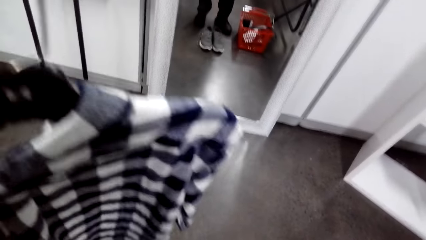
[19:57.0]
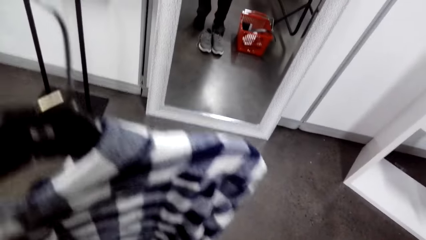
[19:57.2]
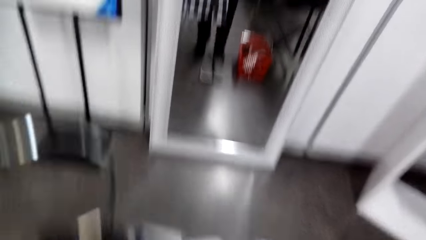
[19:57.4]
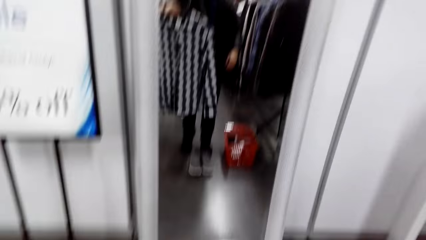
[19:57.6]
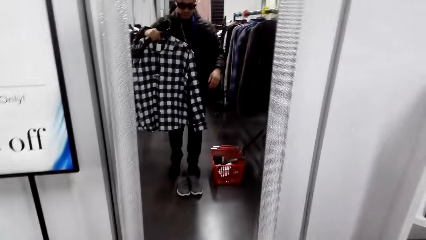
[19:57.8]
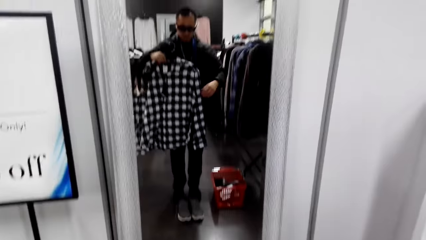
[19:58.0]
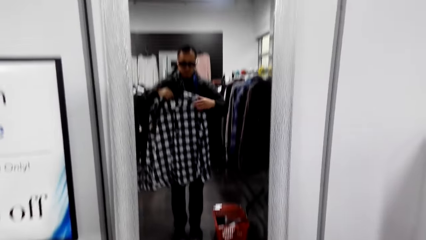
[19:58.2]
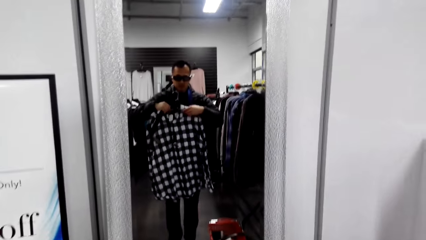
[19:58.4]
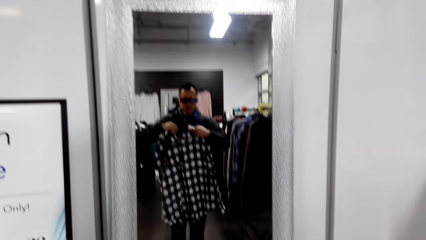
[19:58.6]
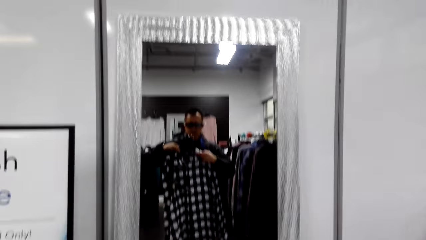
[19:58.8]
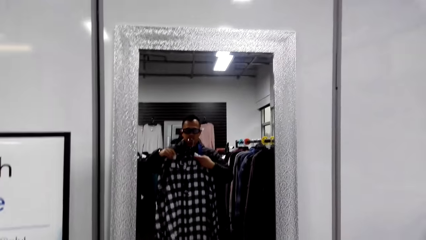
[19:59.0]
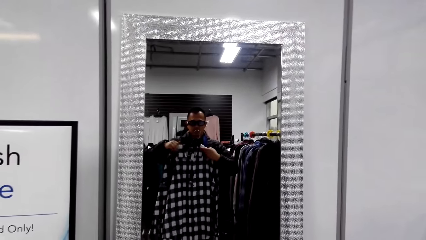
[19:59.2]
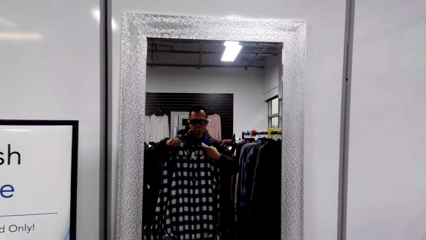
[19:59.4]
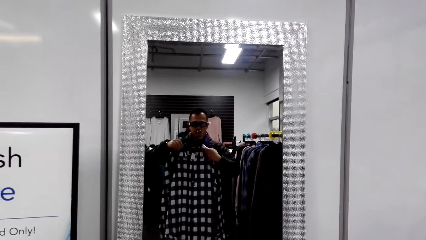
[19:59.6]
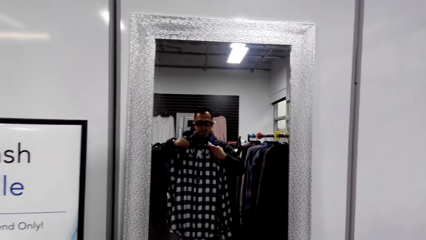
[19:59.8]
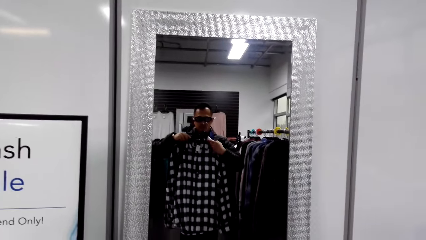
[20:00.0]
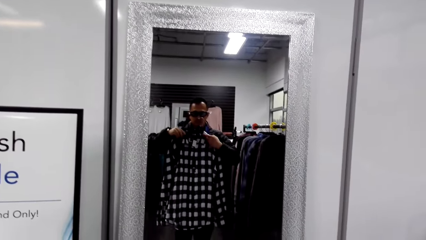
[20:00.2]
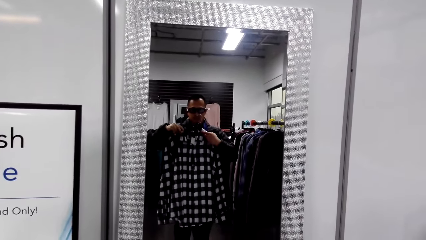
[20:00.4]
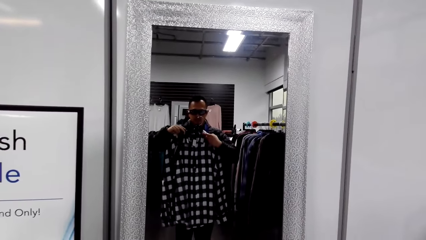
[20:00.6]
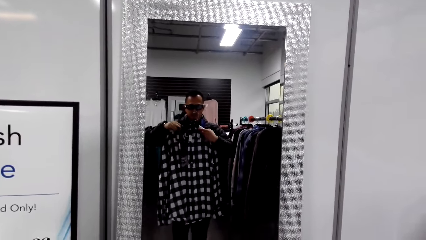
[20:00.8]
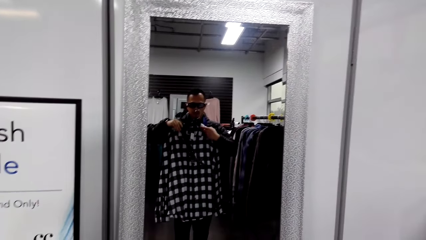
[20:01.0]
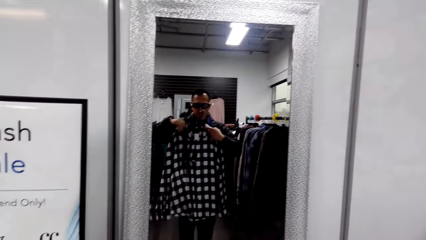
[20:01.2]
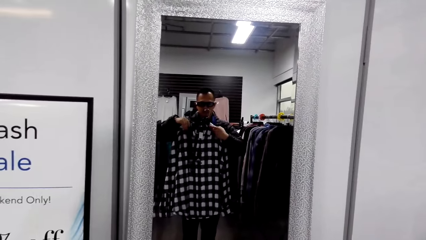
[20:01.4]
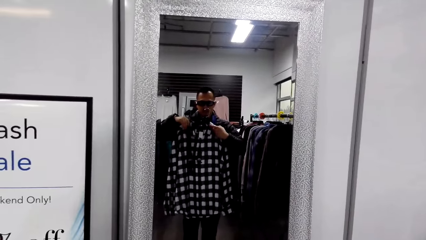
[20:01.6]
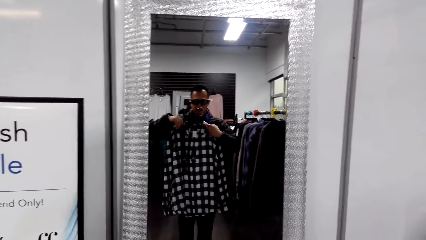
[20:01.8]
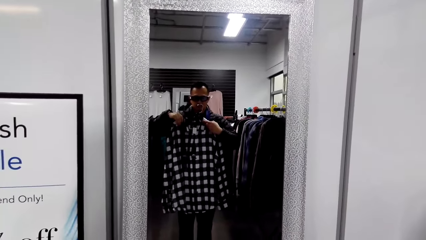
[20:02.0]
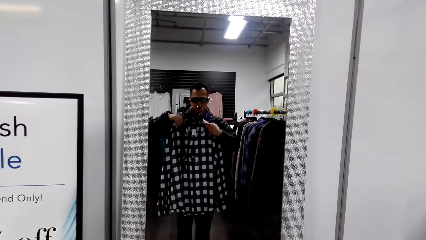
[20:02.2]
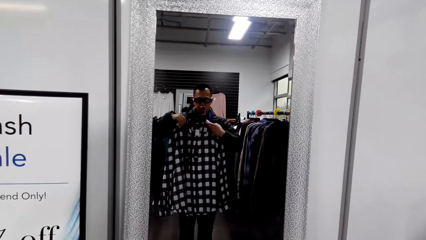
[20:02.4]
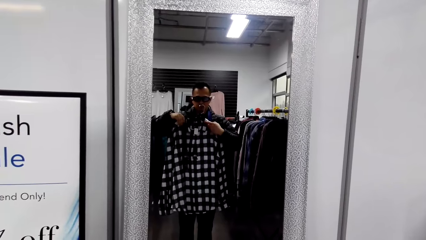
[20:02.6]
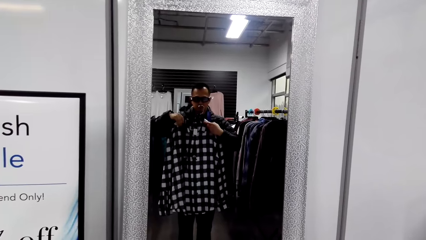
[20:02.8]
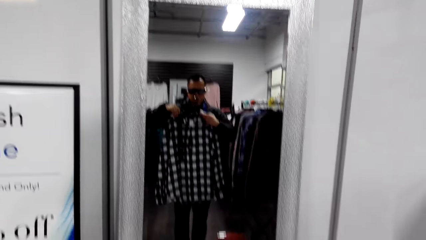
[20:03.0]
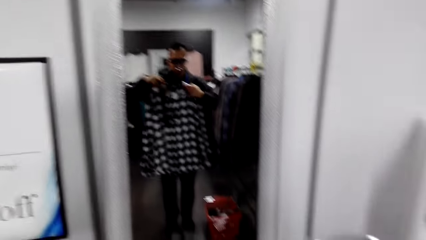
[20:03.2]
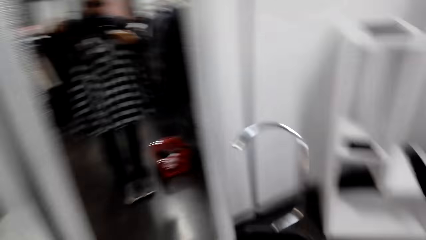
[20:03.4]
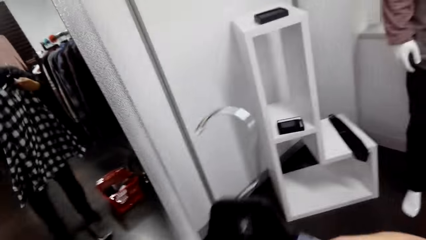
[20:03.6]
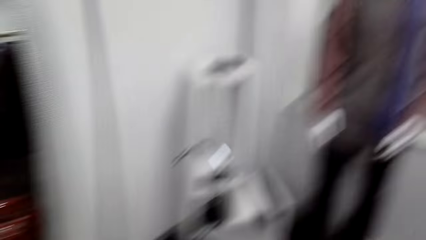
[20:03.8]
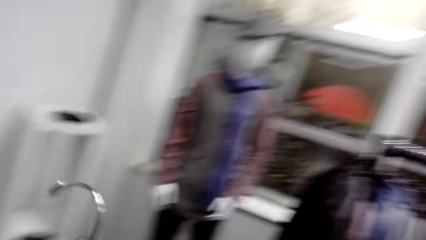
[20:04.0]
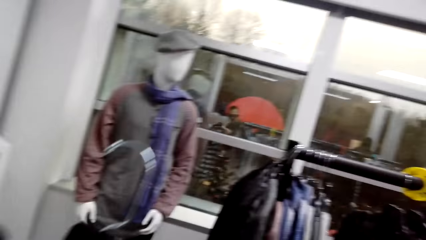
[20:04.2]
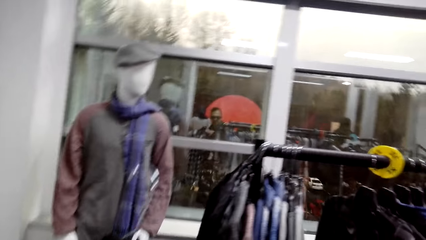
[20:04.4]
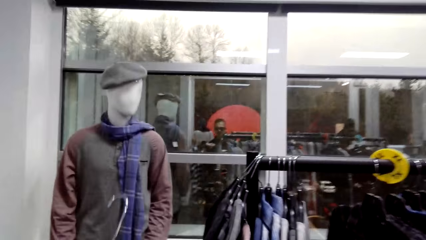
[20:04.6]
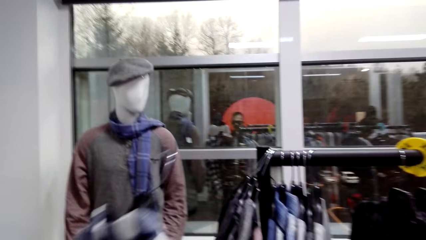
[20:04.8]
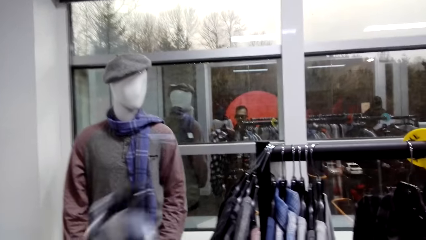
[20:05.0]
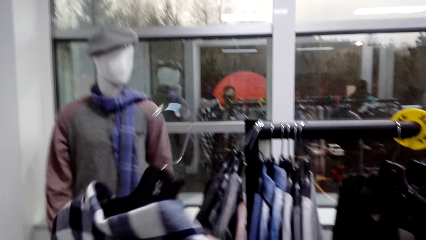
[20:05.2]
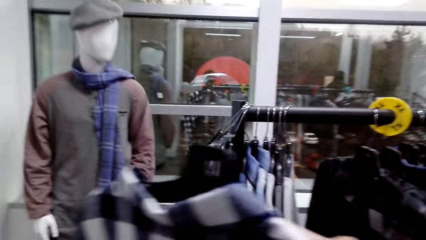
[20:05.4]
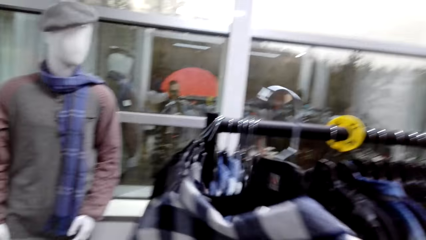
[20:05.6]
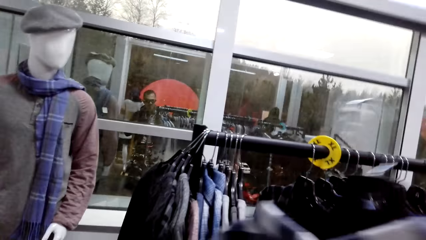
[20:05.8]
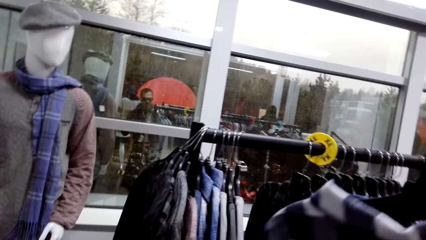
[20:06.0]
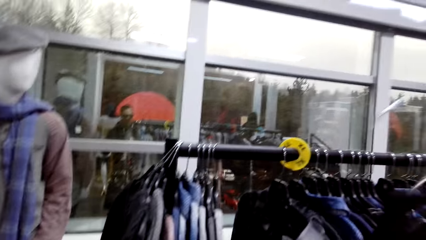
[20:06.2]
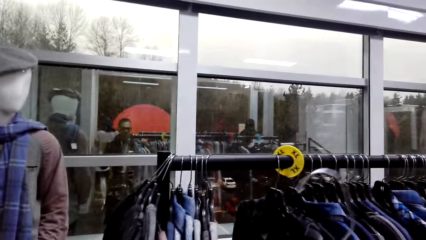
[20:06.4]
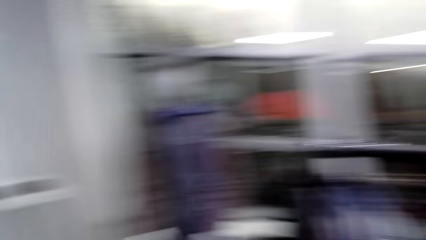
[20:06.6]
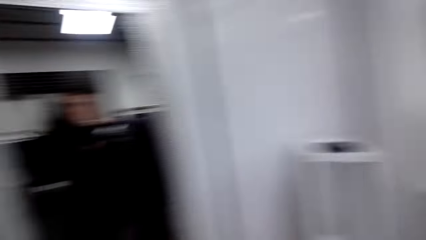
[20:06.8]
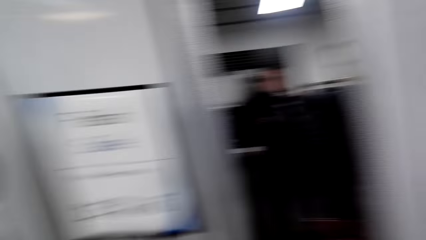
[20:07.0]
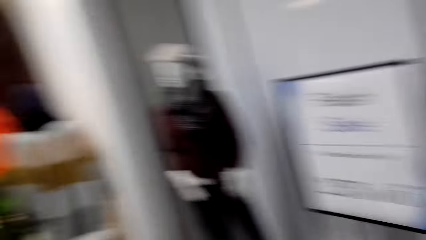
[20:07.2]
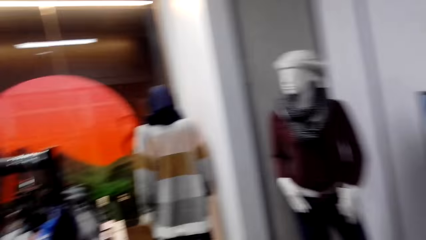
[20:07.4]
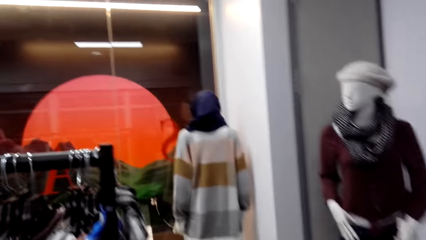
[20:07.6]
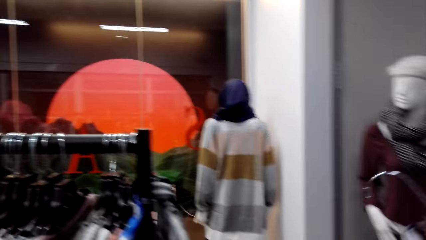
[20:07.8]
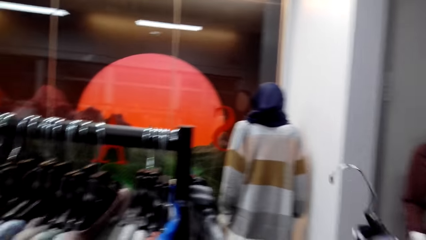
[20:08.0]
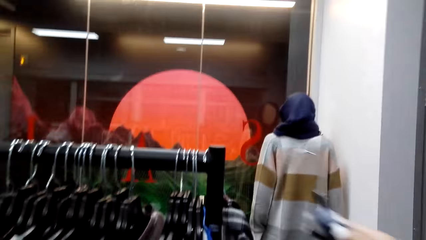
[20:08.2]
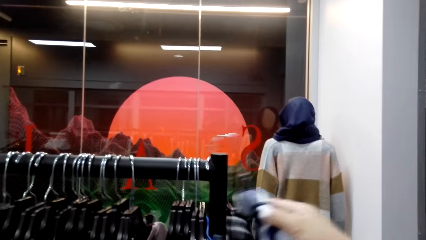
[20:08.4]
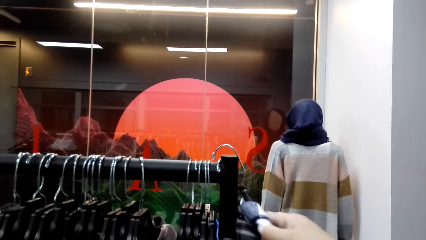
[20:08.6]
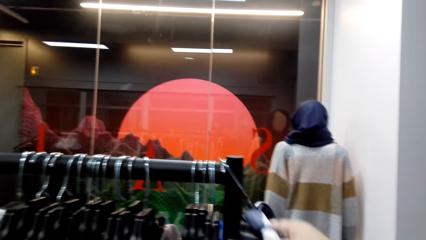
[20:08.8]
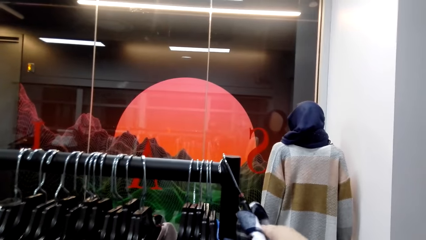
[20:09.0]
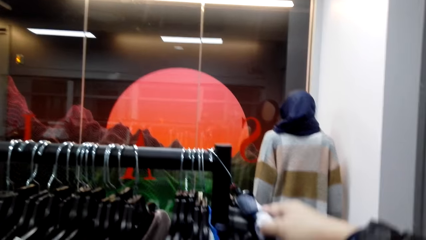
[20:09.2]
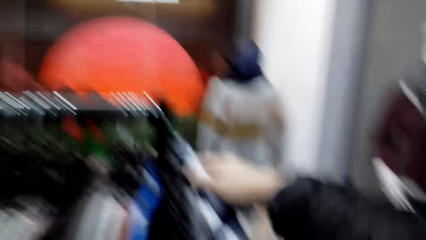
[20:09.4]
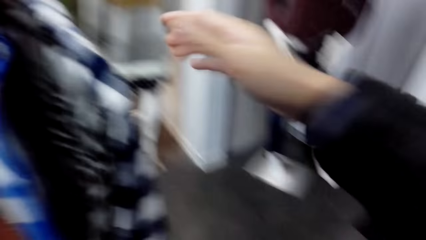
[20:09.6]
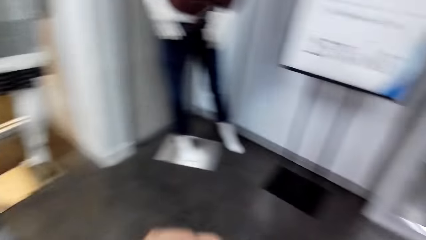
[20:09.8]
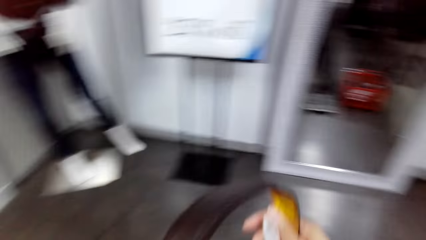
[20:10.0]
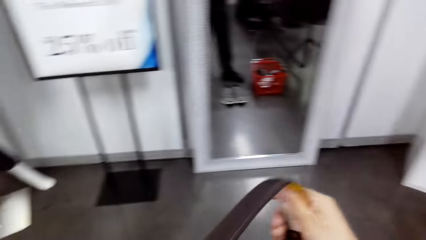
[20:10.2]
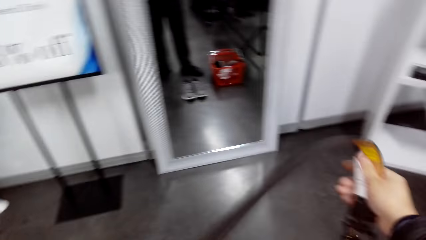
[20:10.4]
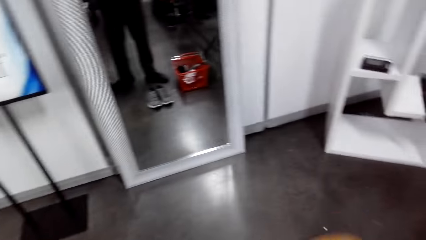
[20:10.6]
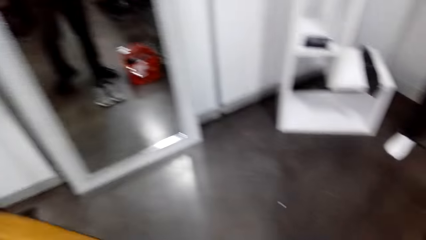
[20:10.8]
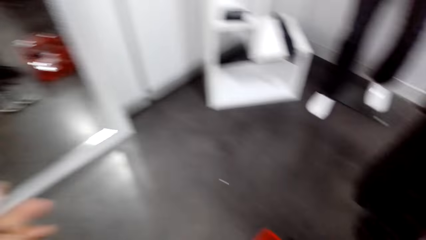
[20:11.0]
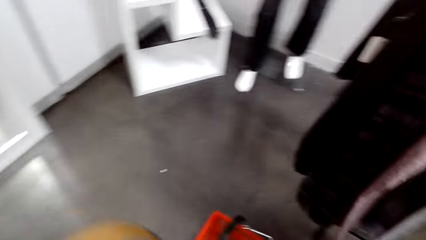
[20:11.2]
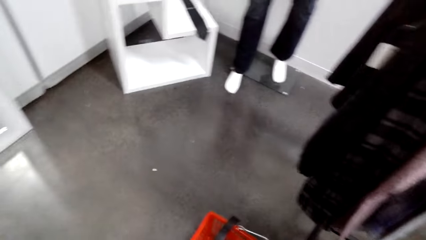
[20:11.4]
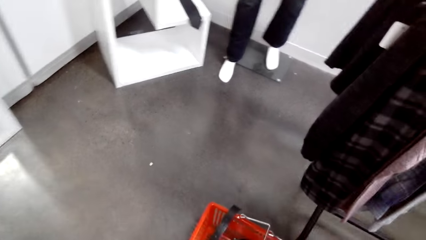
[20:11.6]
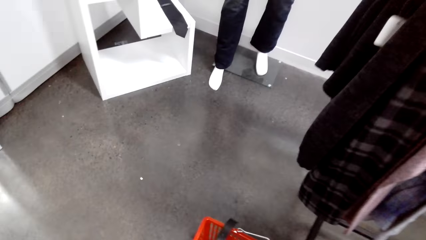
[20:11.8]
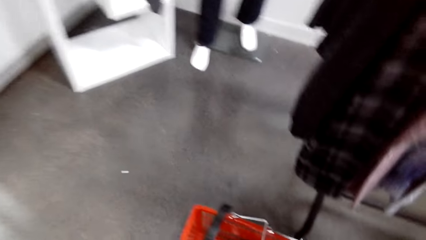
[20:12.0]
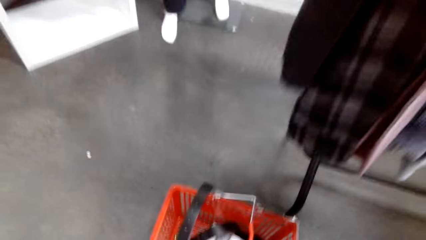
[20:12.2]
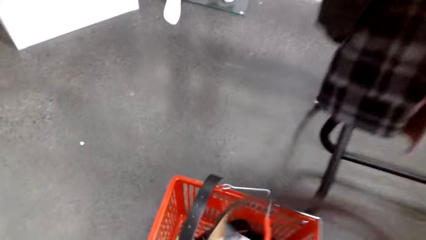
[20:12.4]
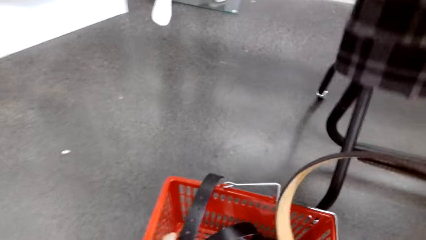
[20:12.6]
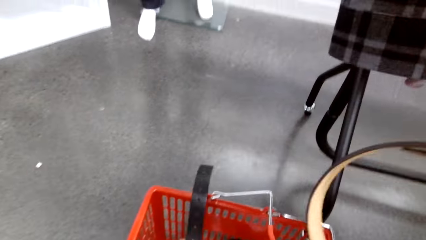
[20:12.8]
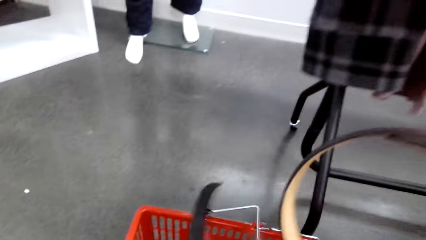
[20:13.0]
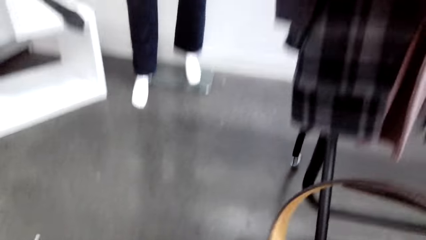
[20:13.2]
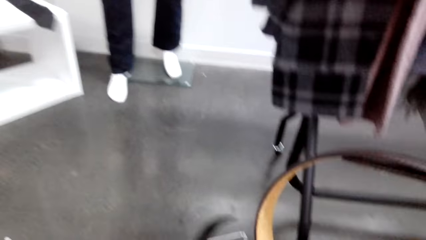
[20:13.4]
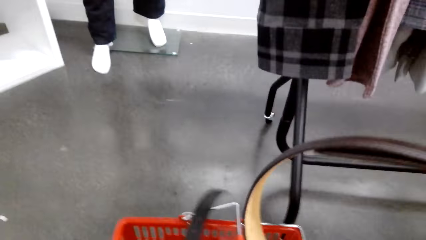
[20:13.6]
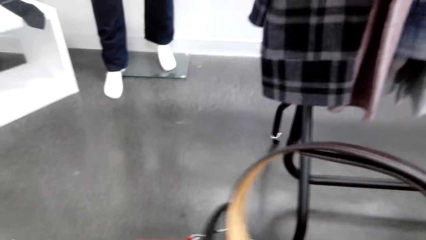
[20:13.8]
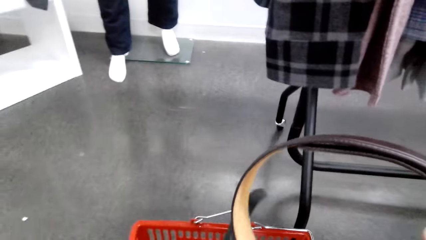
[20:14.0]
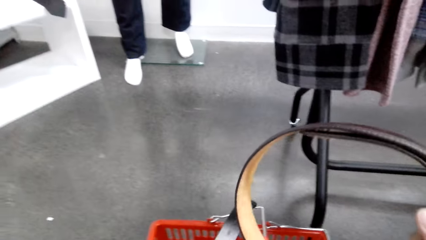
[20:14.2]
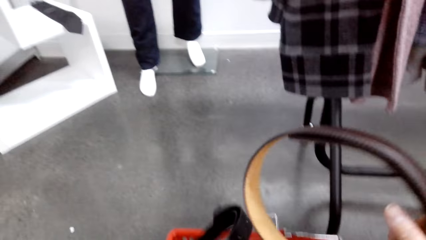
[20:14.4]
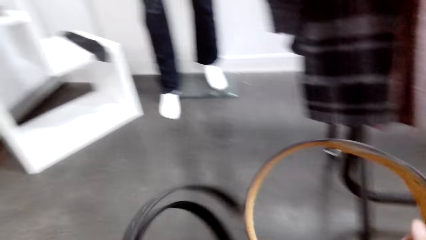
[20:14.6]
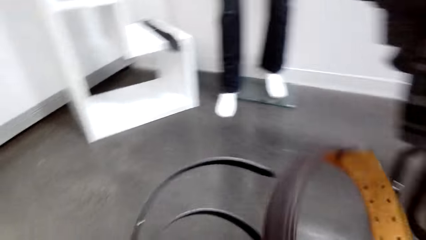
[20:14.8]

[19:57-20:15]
The camera wearer matches shoes with a shirt. They use the mirror. They match the shoes with the shirt. They turn around. They look around the store. They hang the shirt on the clothing rail. They turn around. They hold a belt. They put the belt in a shopping basket.
